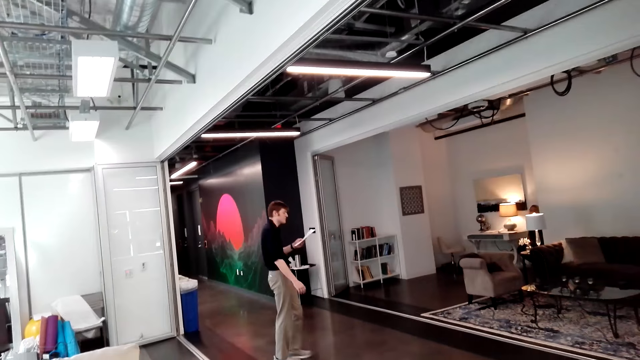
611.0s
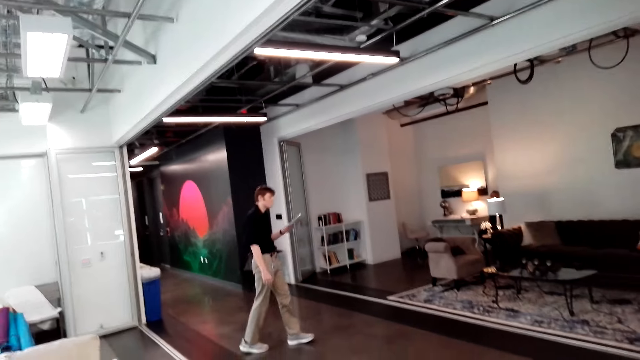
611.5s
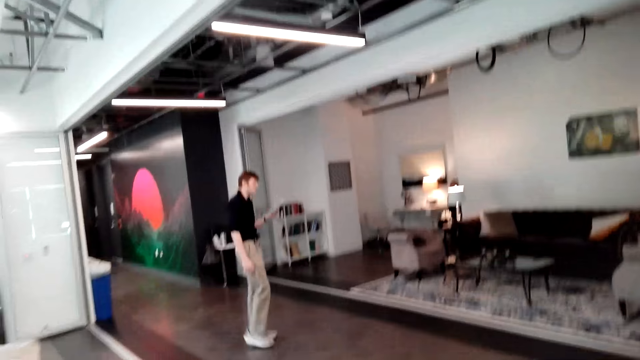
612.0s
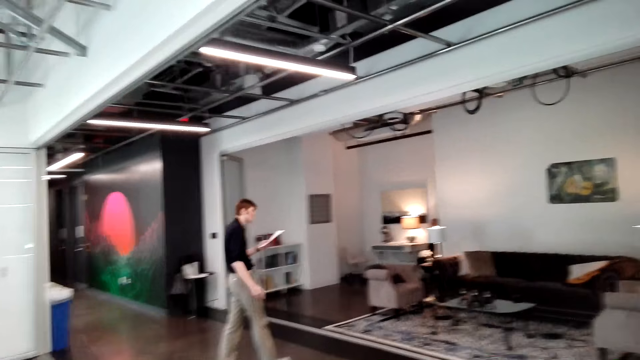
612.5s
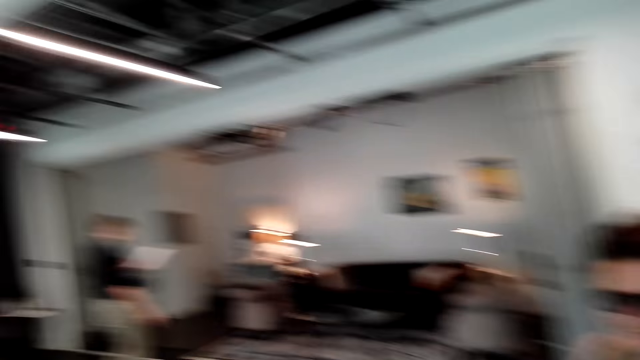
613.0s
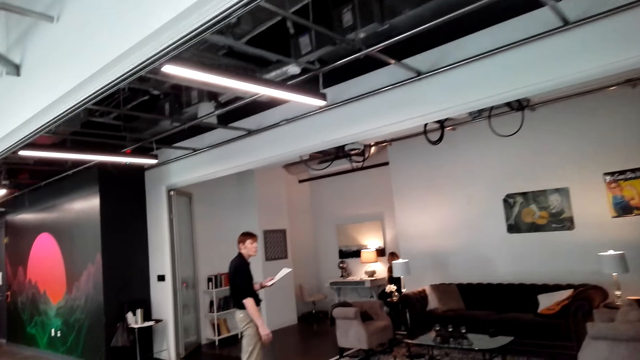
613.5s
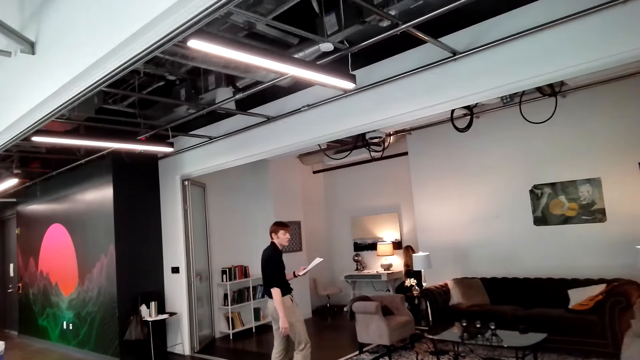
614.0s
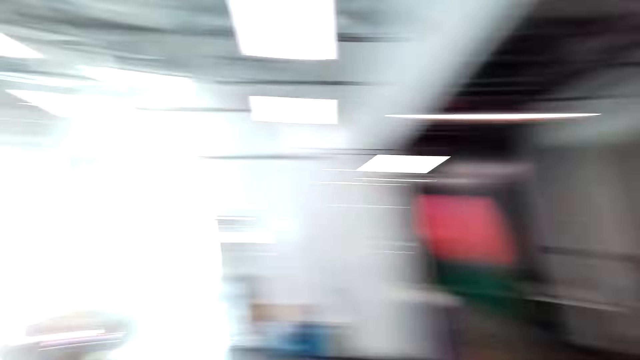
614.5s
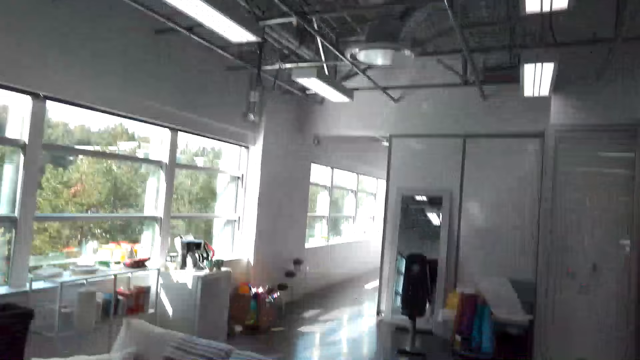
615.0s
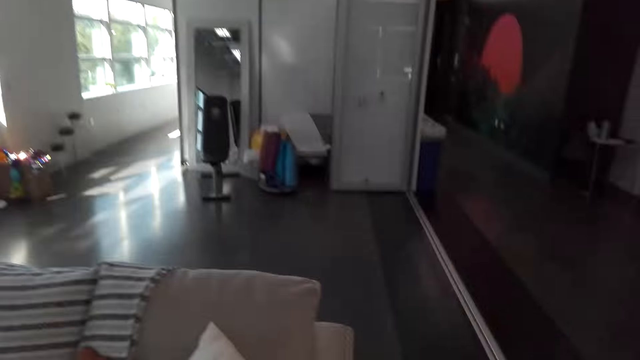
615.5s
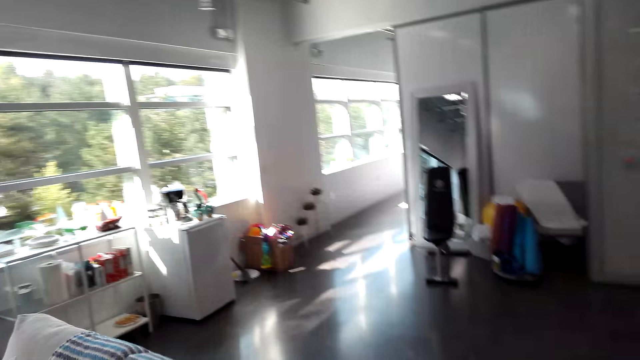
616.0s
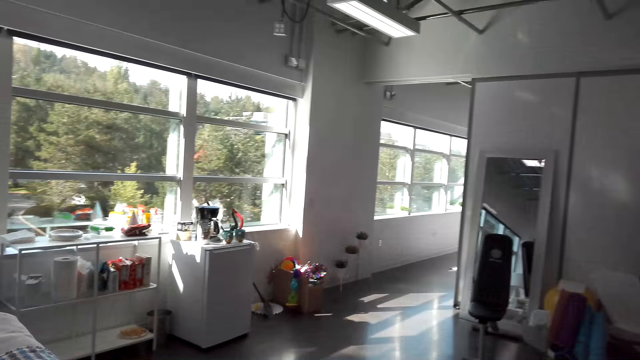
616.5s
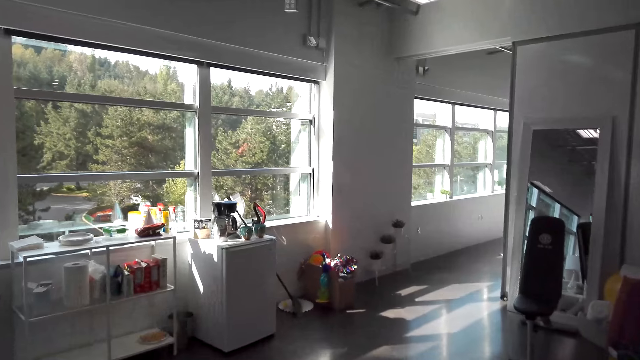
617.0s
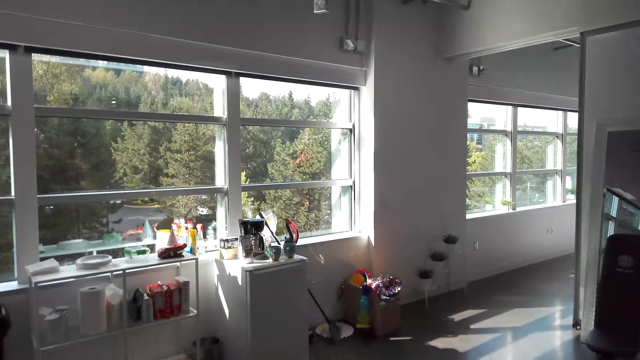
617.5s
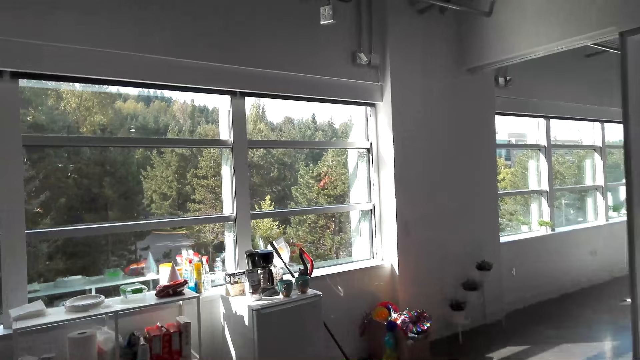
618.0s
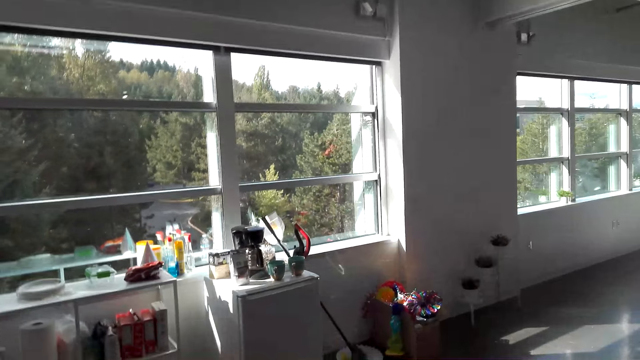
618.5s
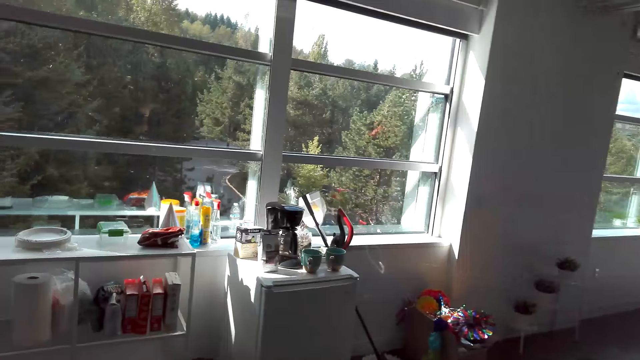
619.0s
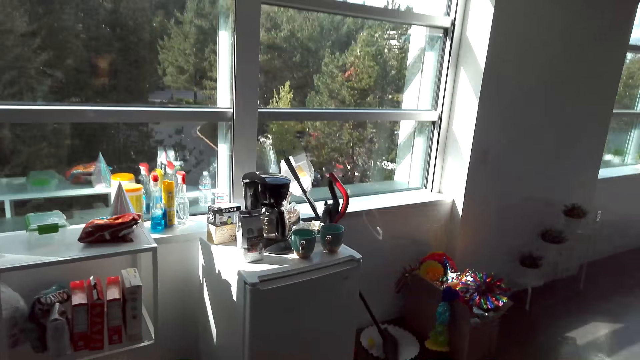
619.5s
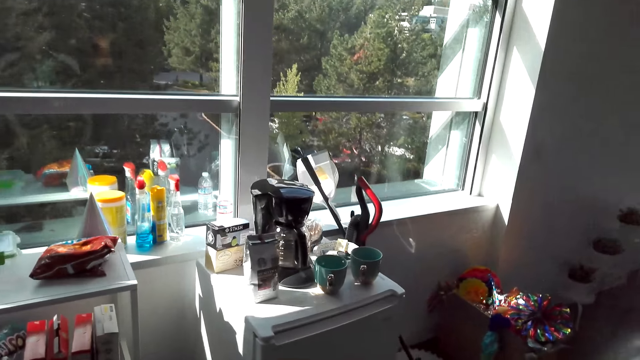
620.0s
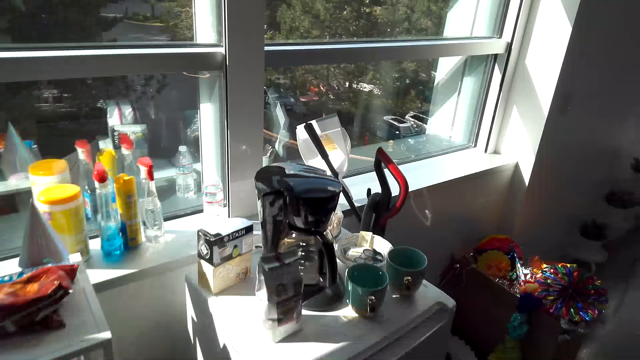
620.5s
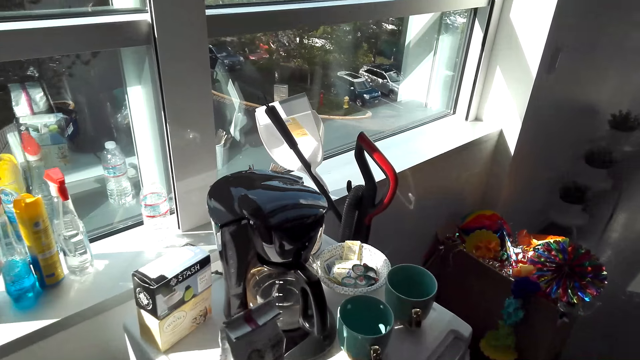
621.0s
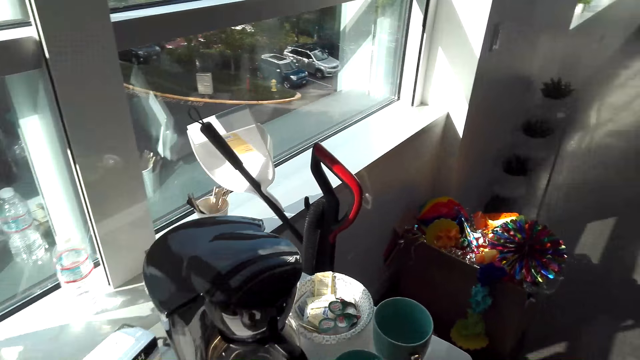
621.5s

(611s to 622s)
A man walks in the dining room with a piece of paper in his hand. A woman walks towards the freezer where there is a coffee machine.

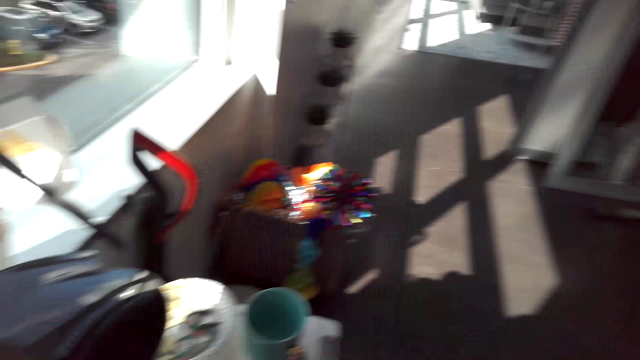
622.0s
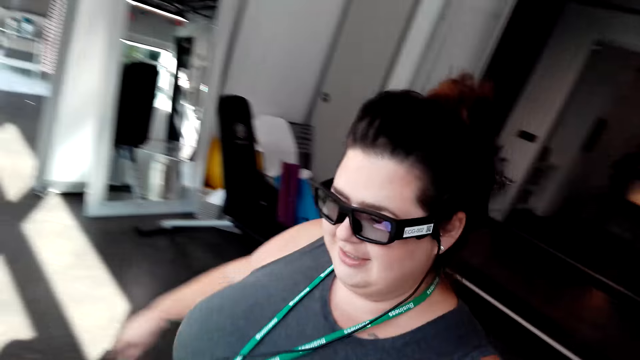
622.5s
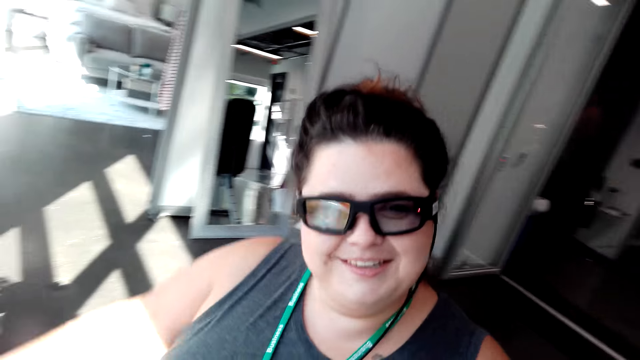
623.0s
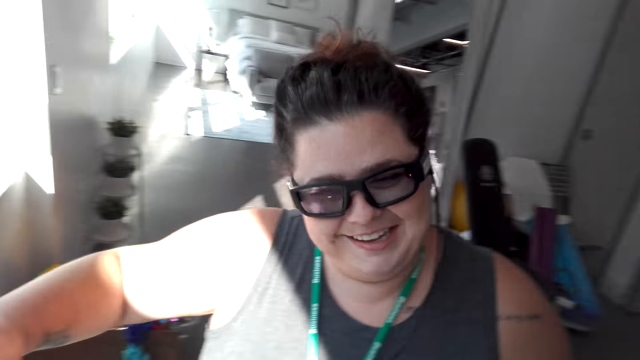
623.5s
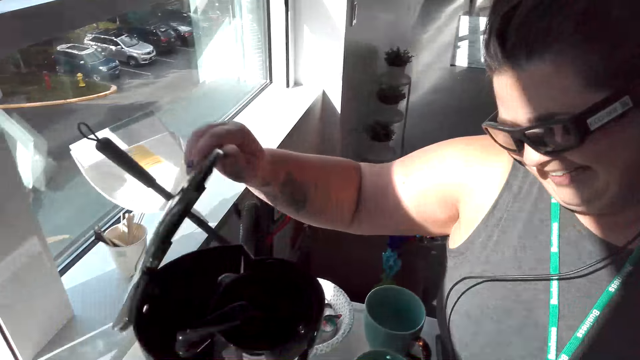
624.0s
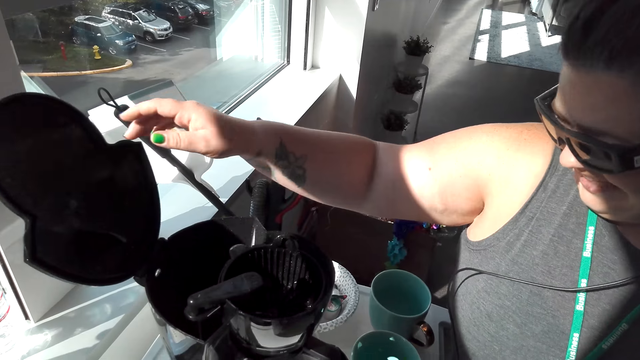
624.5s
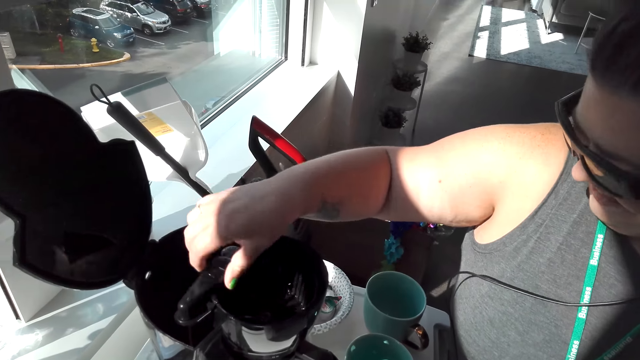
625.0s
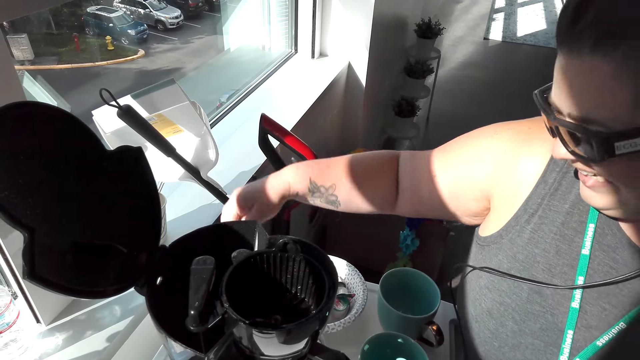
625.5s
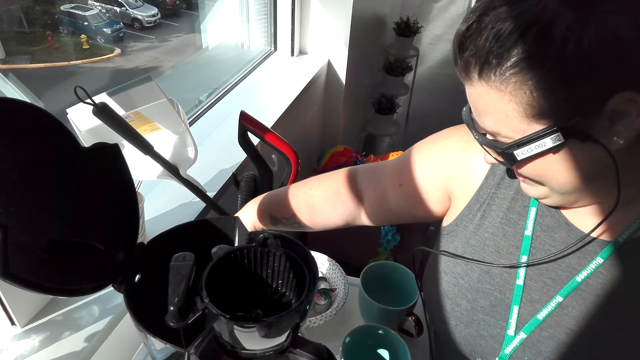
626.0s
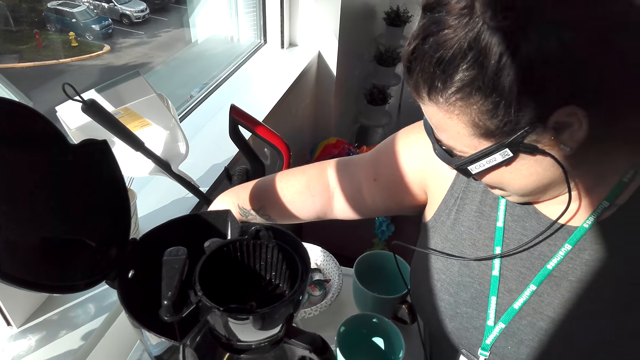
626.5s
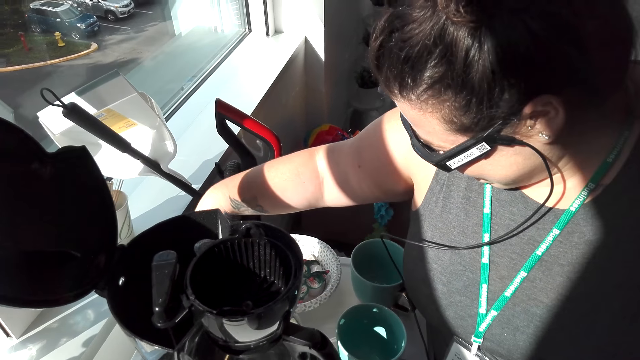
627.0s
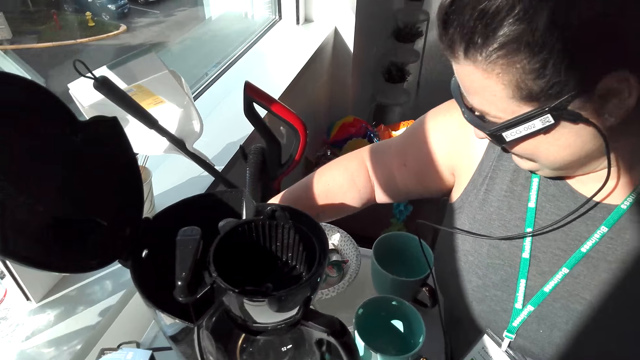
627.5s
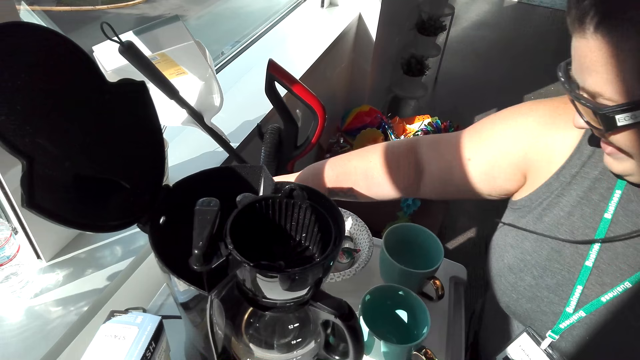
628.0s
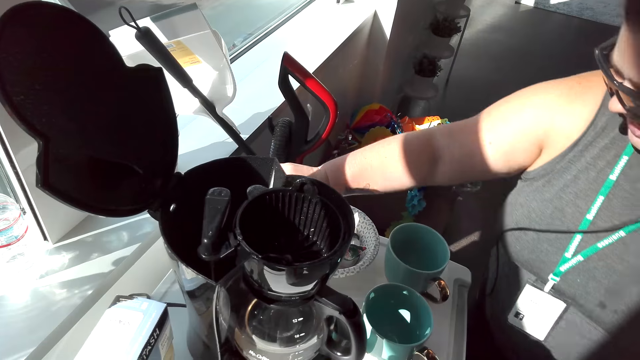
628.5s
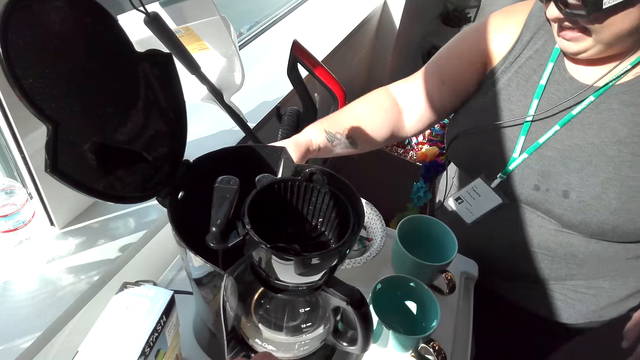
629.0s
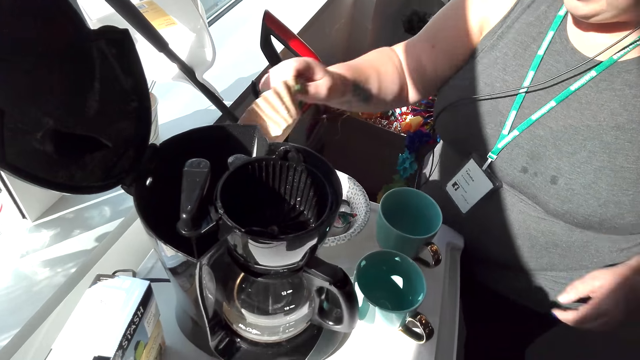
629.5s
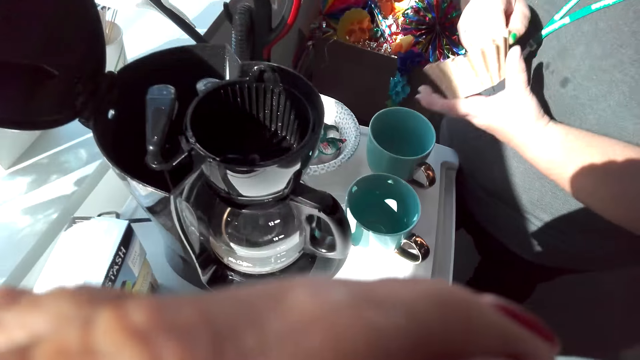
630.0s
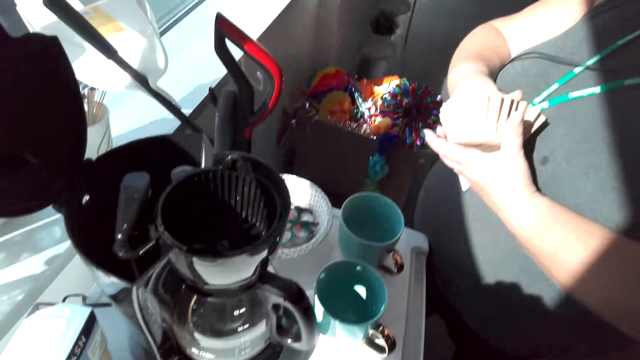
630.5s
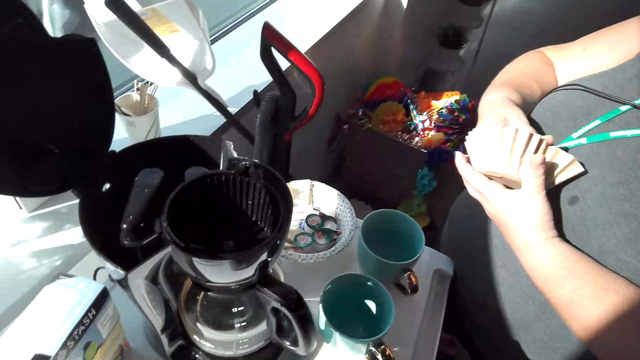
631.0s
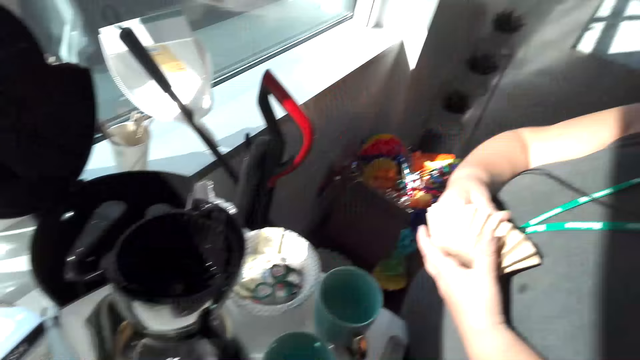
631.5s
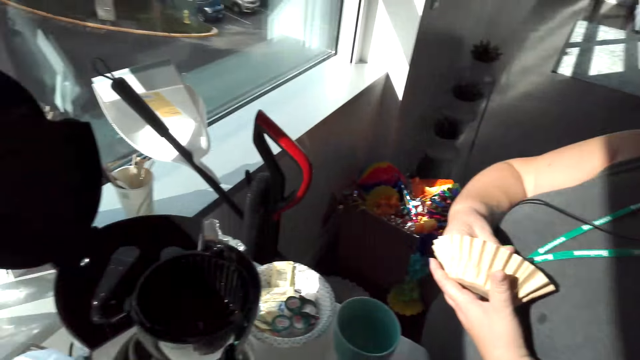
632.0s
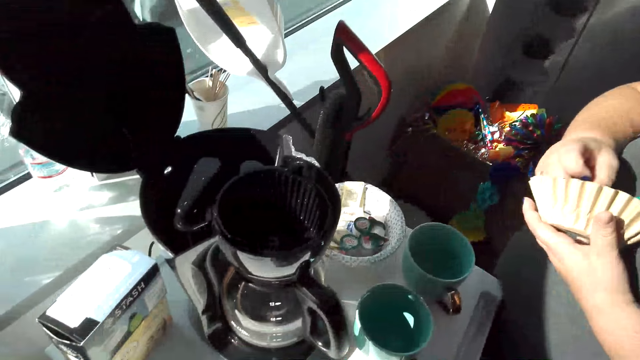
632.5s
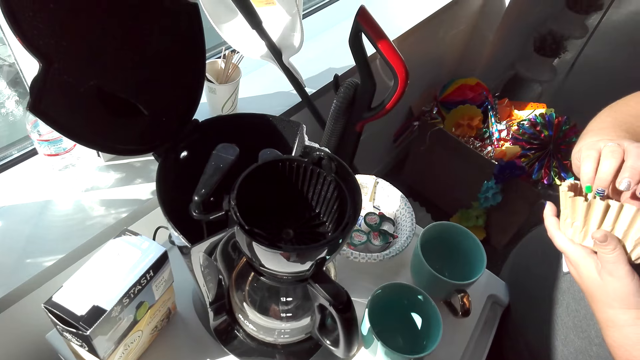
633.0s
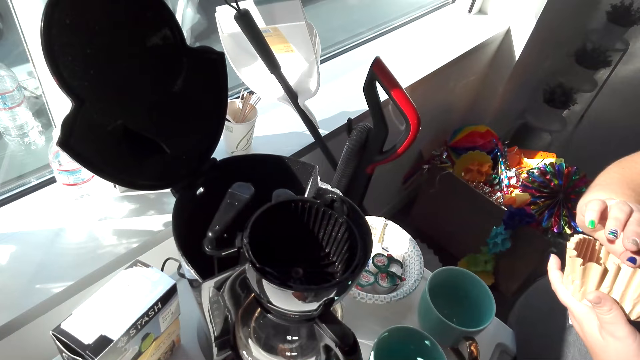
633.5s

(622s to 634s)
A woman opens the coffee machine. The woman converses with another woman. The first woman picks up the plate paper from the table and places it inside the coffee machine.
